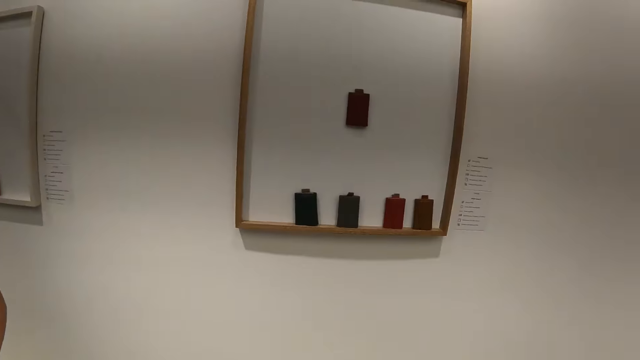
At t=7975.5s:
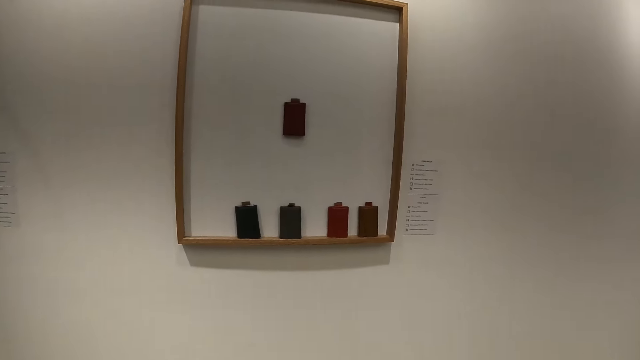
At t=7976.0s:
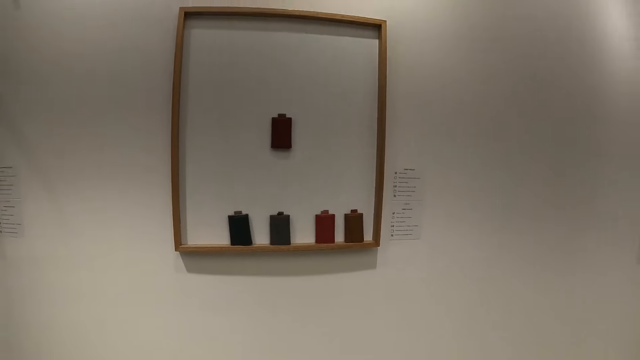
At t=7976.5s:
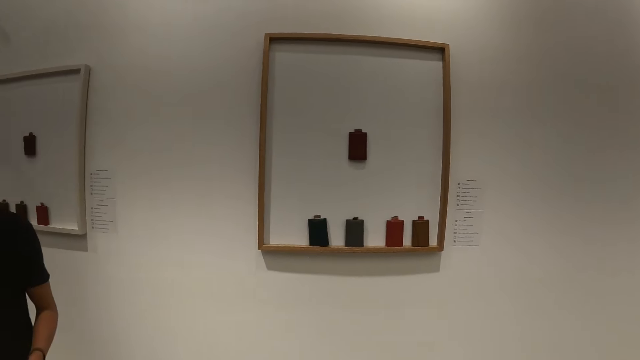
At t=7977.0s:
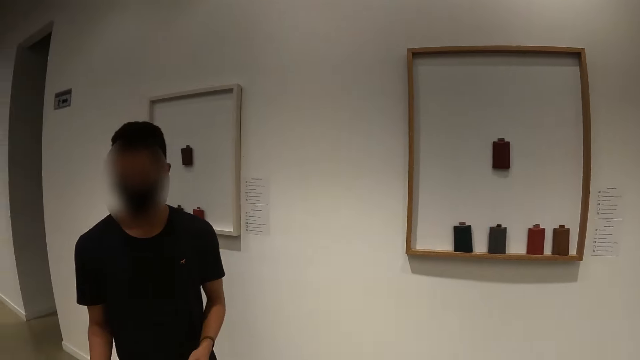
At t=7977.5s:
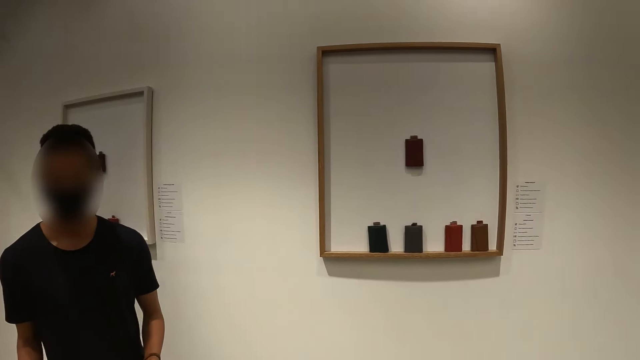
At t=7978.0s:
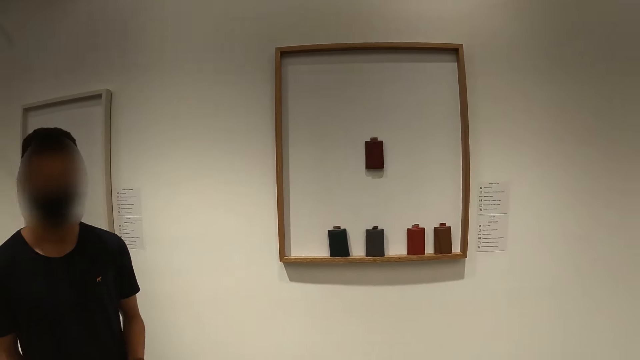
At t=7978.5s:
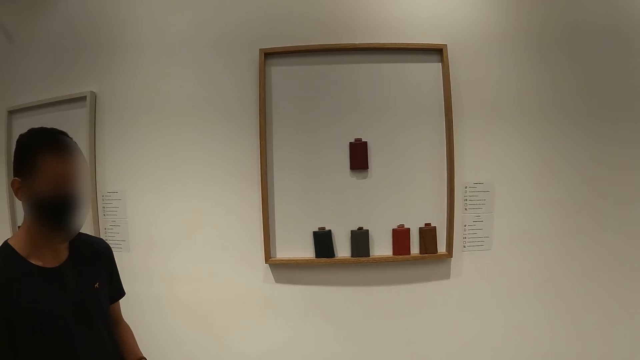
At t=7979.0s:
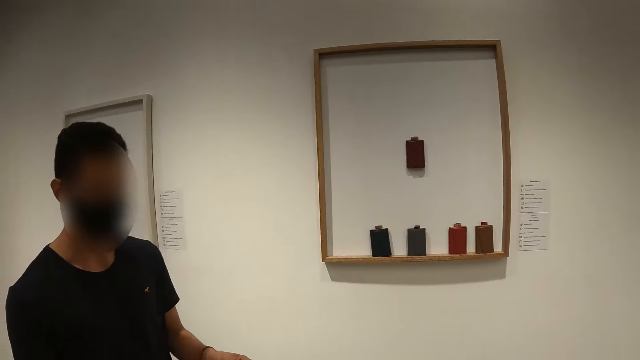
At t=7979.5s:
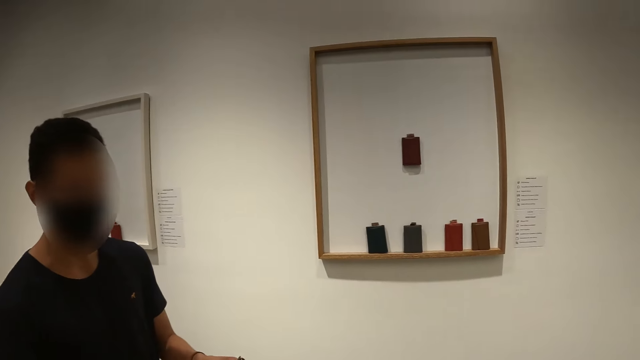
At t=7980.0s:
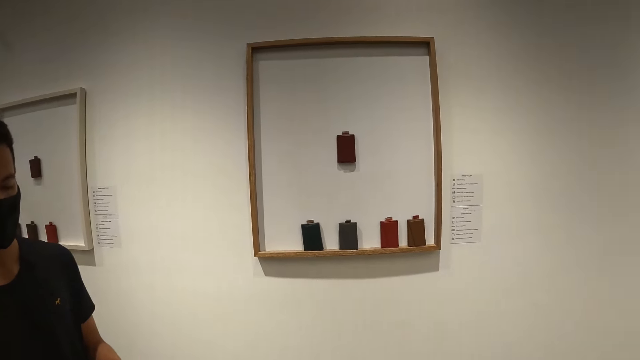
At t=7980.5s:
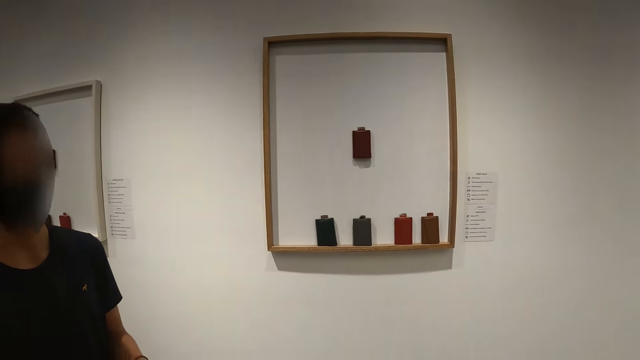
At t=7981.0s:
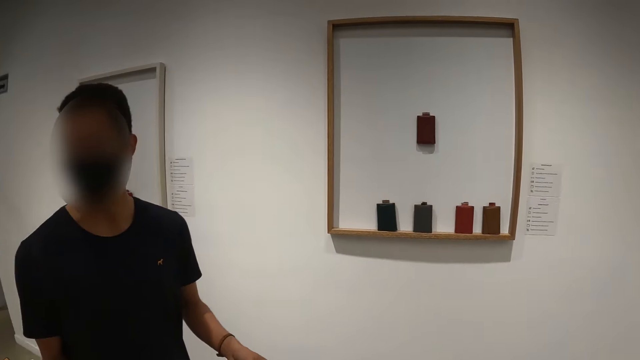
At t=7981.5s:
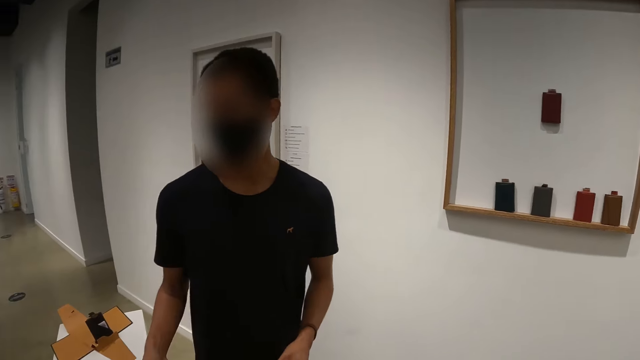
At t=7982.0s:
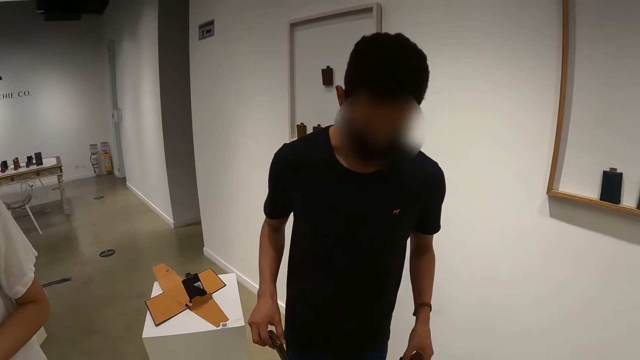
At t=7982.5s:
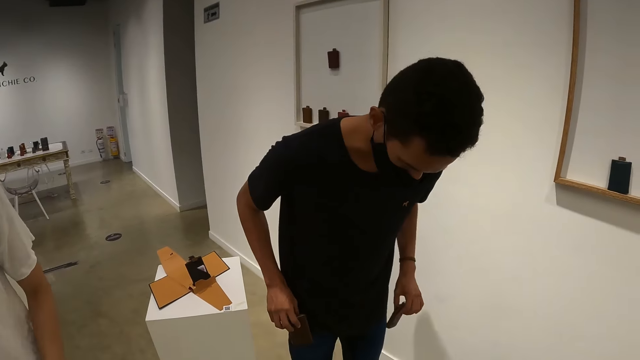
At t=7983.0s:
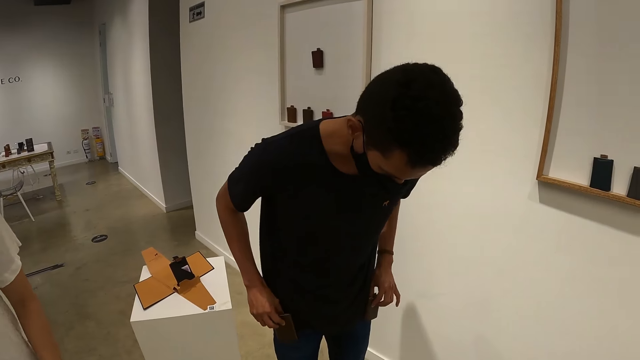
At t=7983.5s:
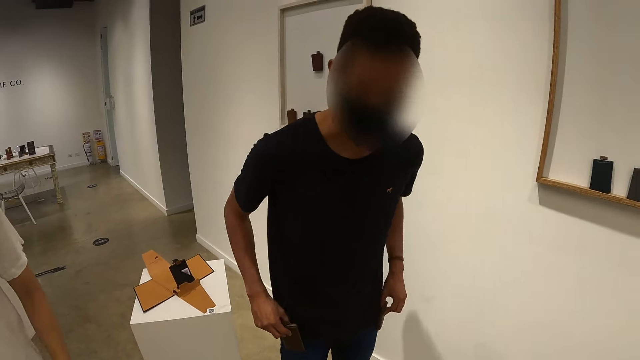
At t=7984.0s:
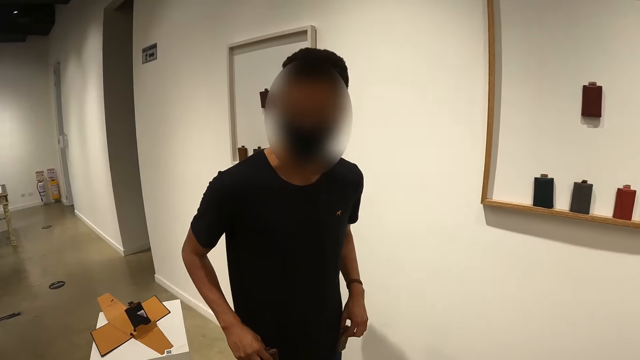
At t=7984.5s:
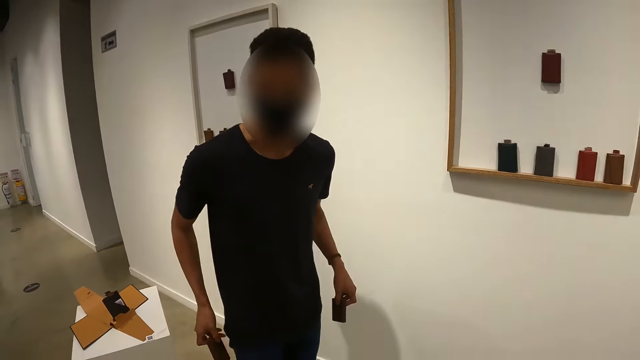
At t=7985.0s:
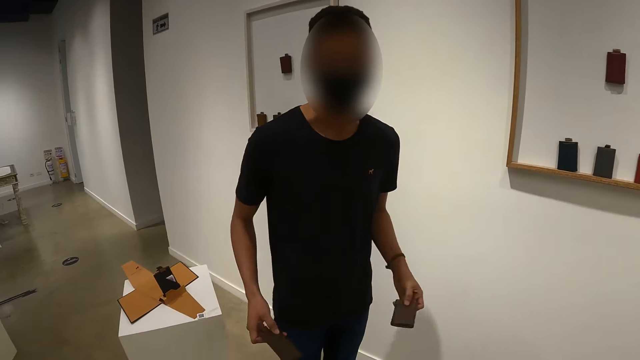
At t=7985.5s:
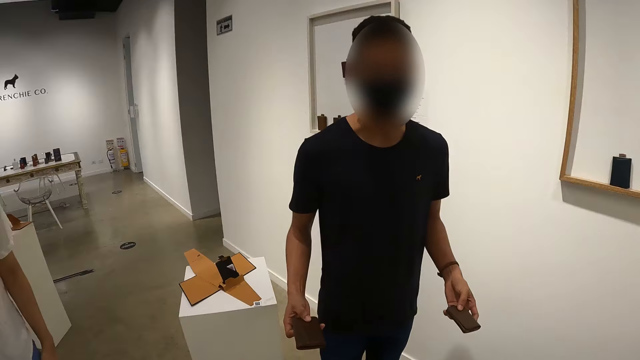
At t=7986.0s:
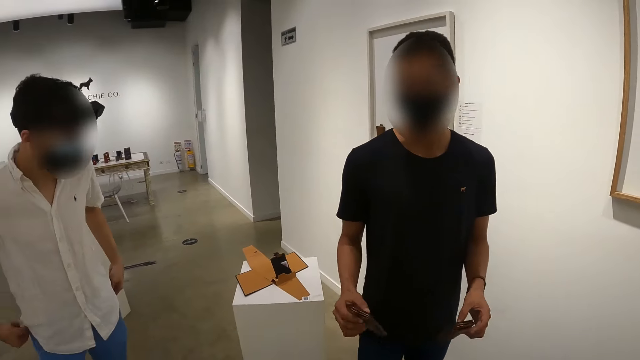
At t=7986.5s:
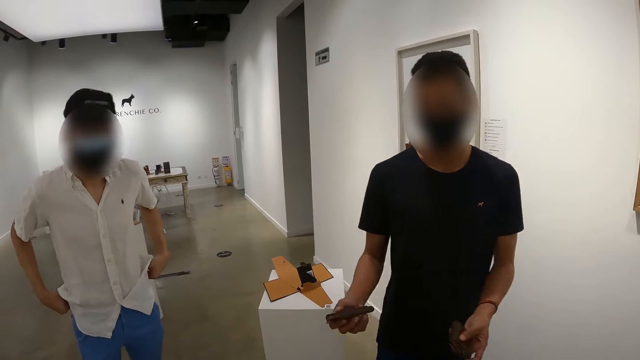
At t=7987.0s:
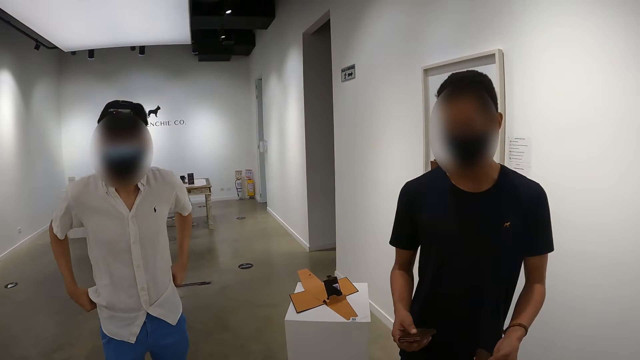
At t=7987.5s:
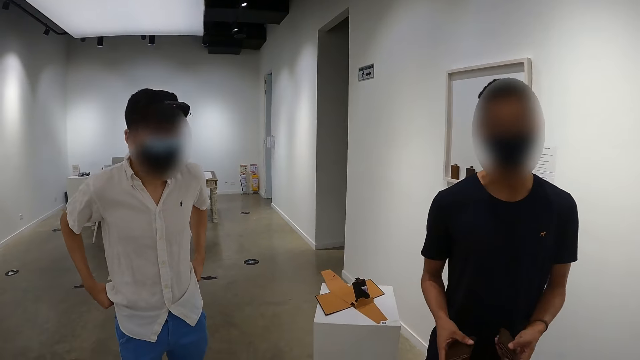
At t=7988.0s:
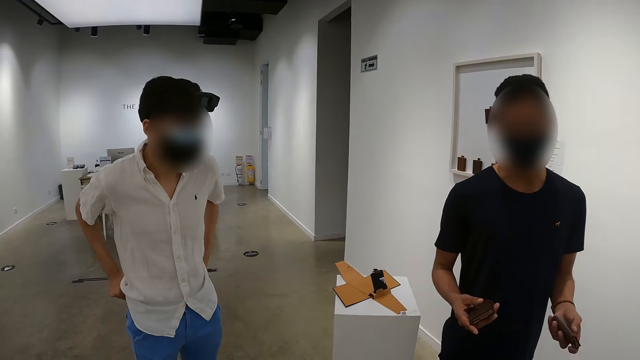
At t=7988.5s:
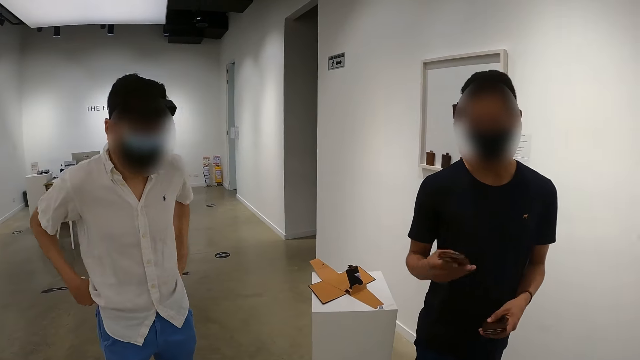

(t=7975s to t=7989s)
A man places the perfume bottles on his trousers with his hands. A man shows the camera wearer the wallets. Another man adjusts his trousers with his hands.

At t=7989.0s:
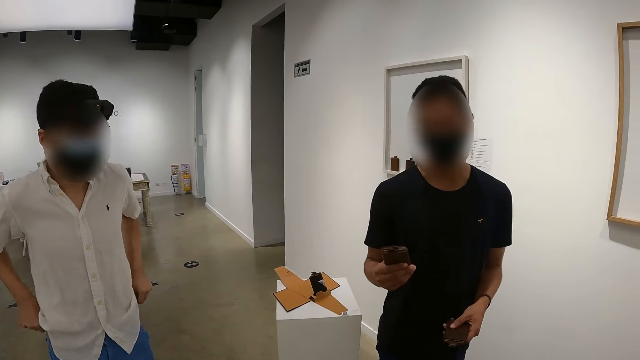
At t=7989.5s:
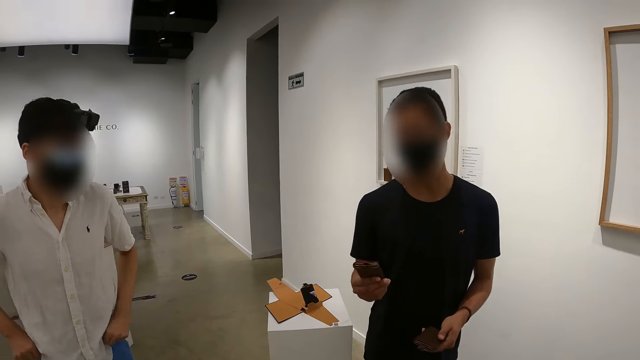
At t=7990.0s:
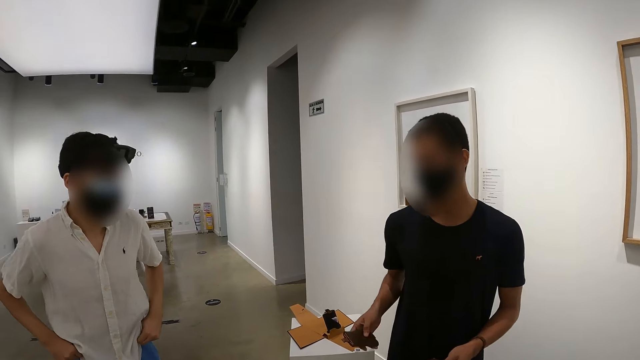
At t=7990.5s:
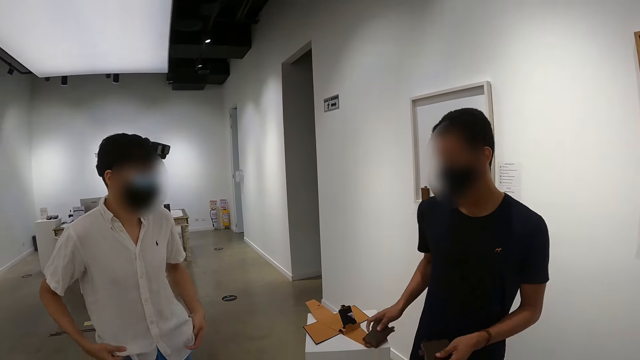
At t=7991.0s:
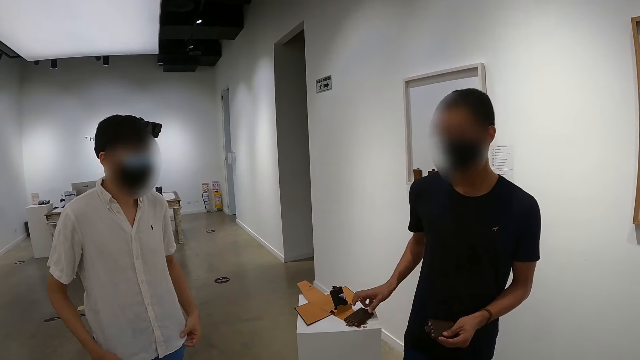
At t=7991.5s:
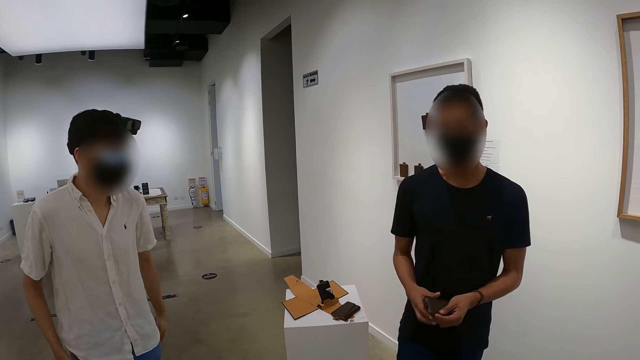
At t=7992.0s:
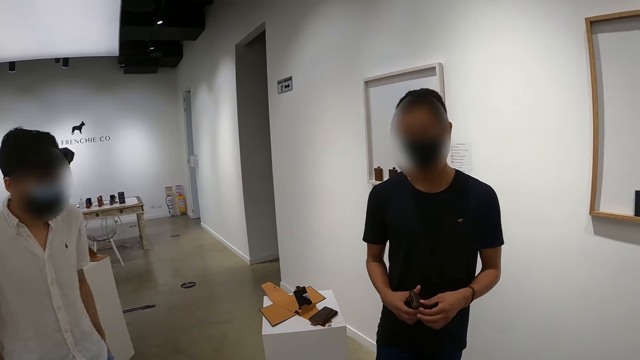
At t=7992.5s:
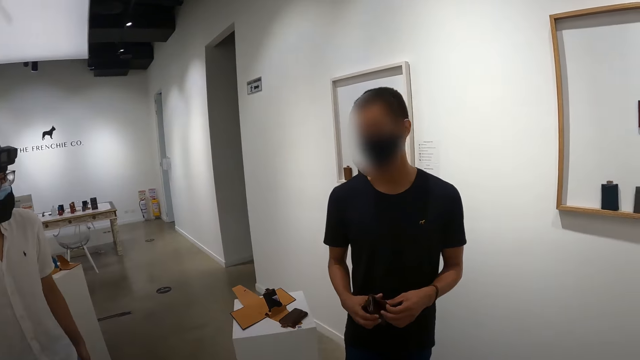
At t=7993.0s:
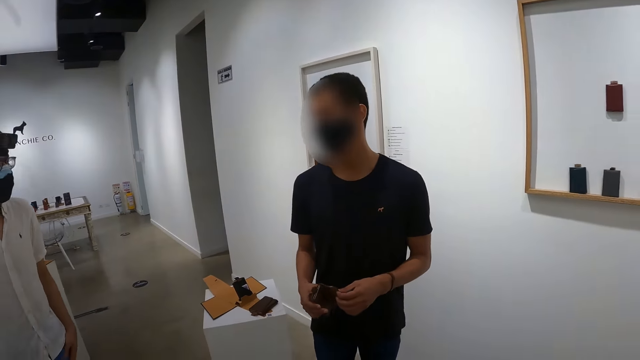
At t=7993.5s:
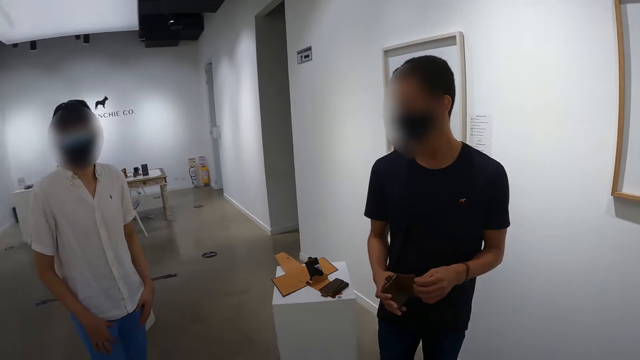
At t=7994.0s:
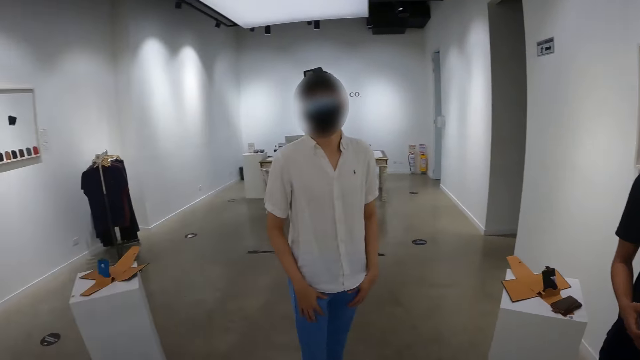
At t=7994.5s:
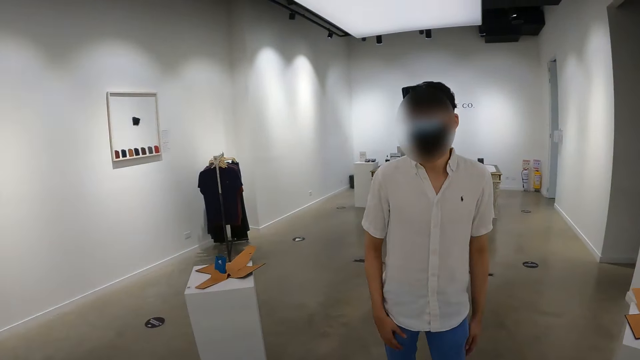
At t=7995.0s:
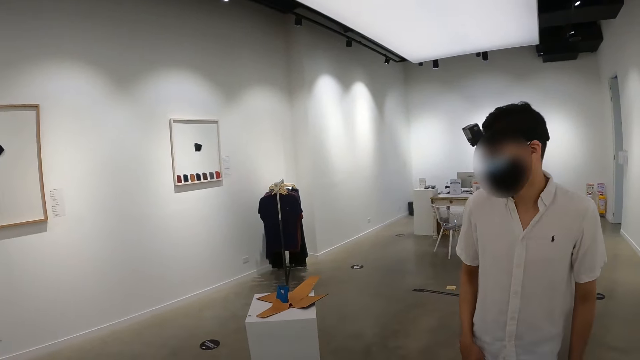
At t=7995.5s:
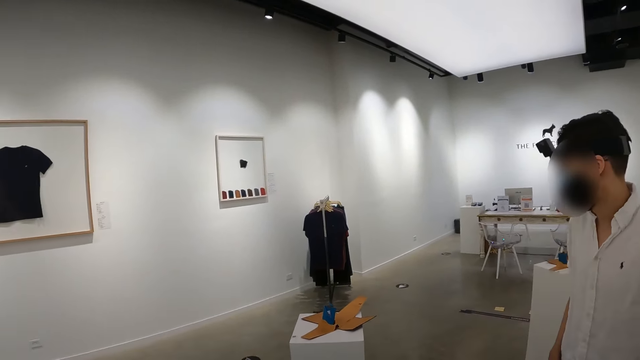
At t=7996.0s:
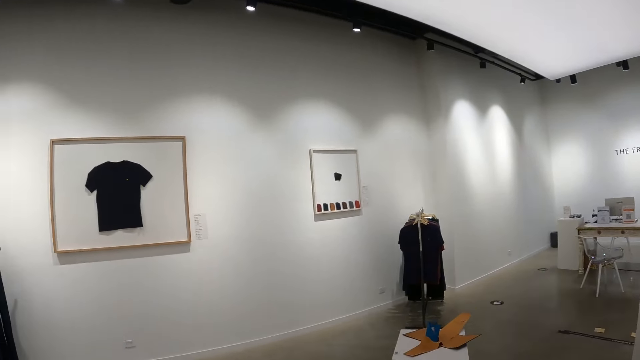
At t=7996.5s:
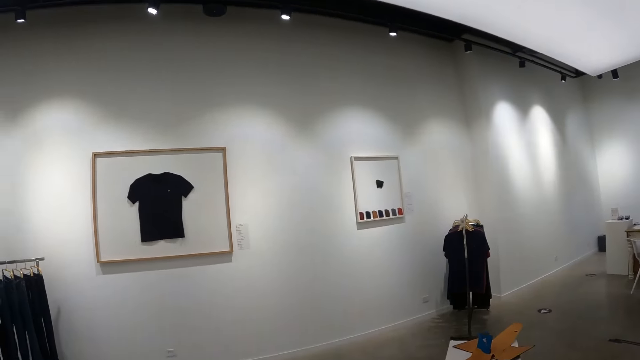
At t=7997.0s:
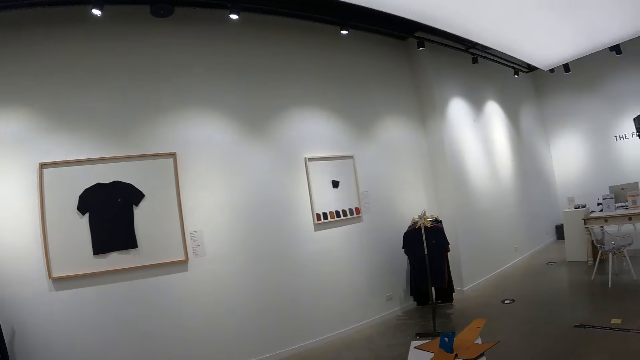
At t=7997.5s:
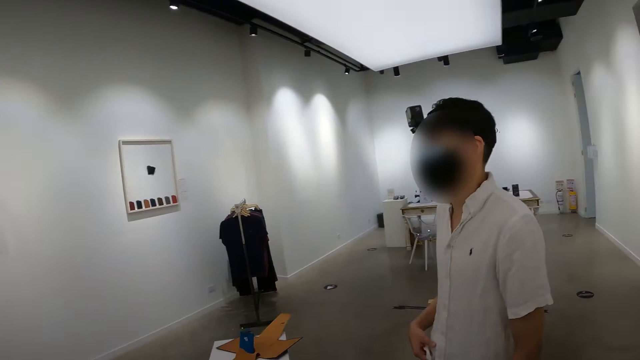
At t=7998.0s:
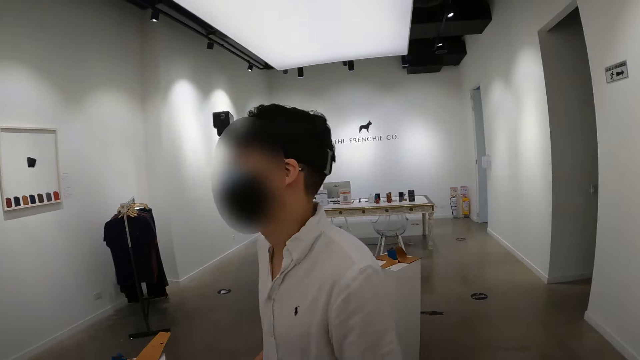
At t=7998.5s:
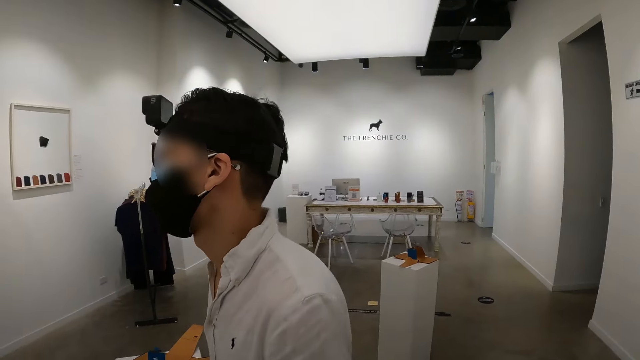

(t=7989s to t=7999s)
The man places the perfume bottle on the display desk in the augmented store with his right hand. The man holds the perfume bottle in his left hand with his right hand. The camera wearer looks around.
